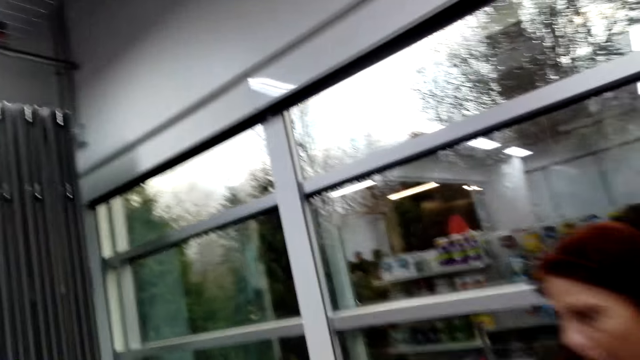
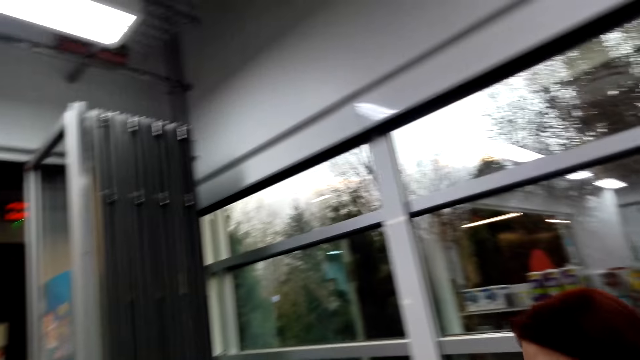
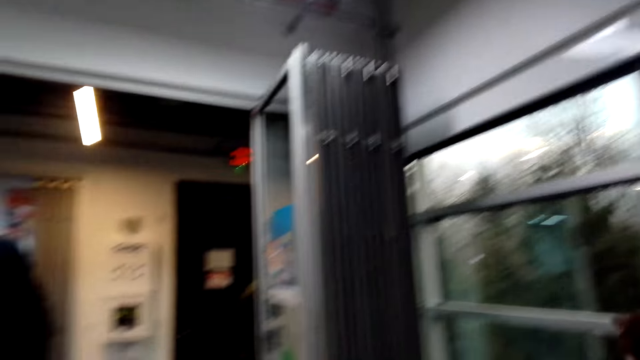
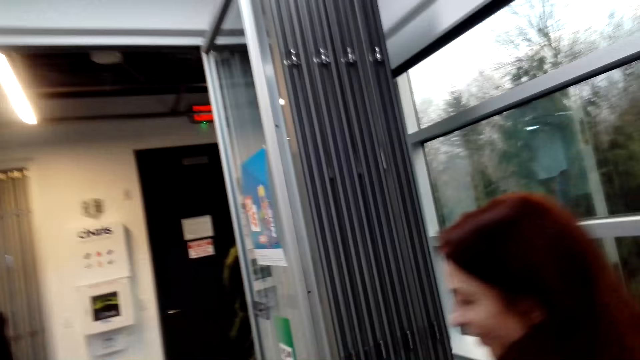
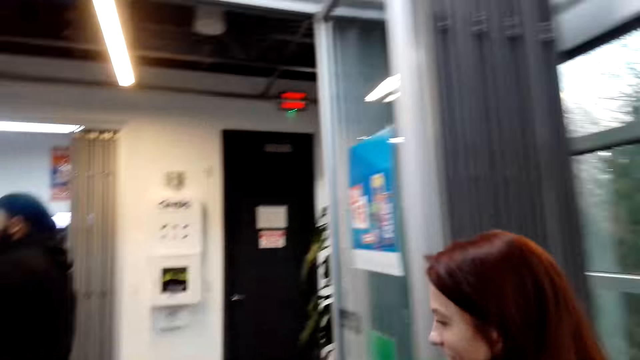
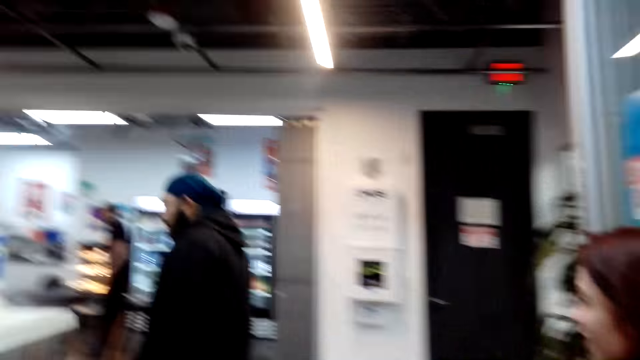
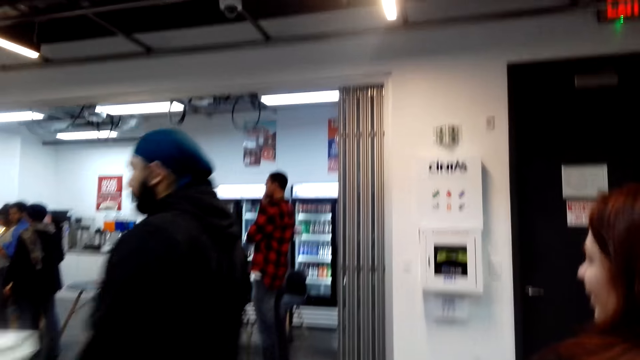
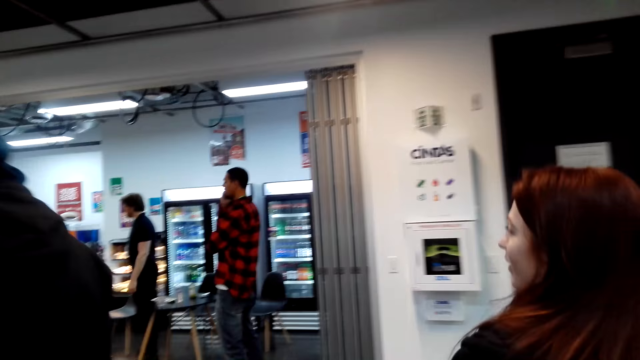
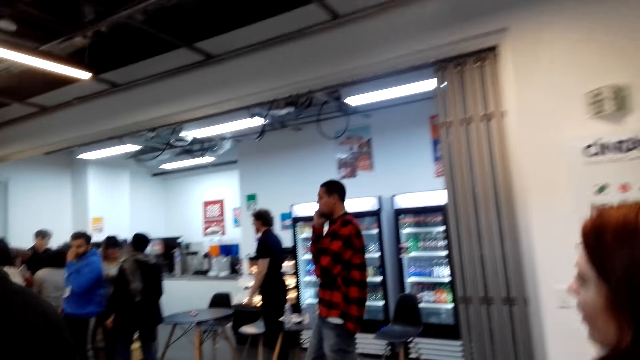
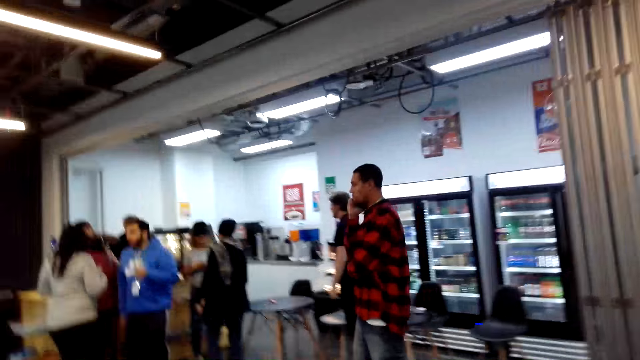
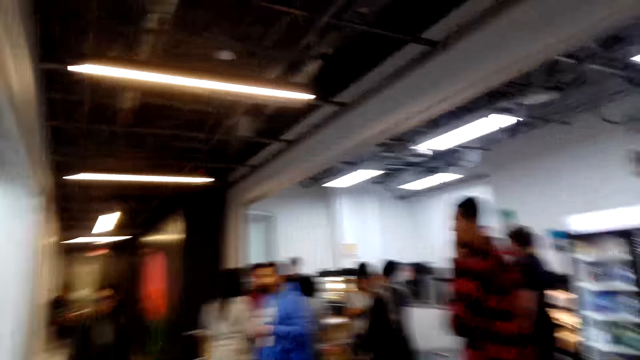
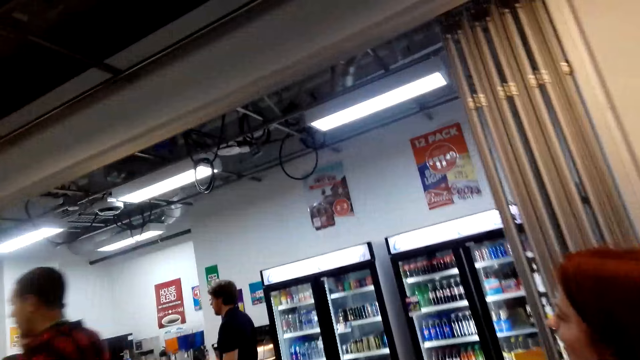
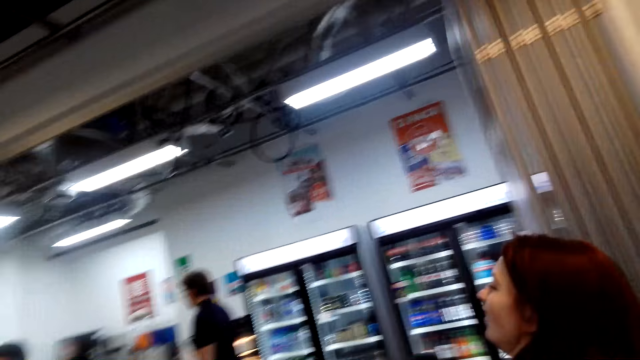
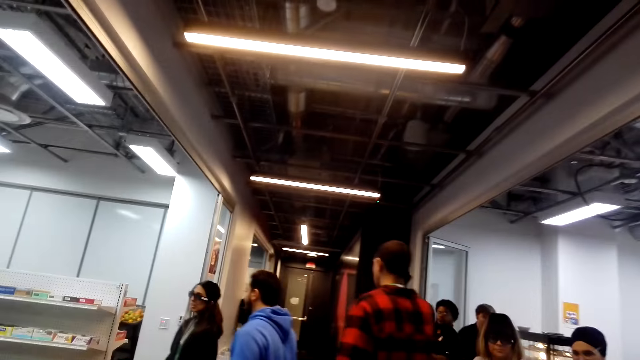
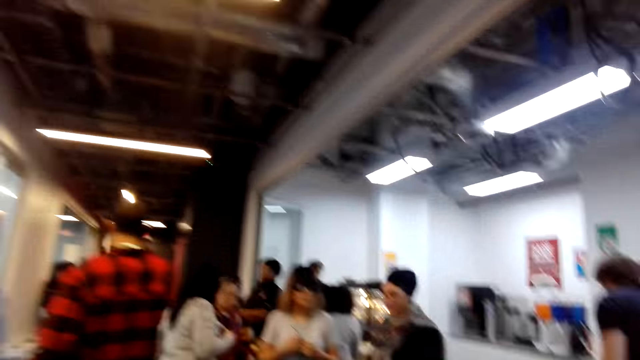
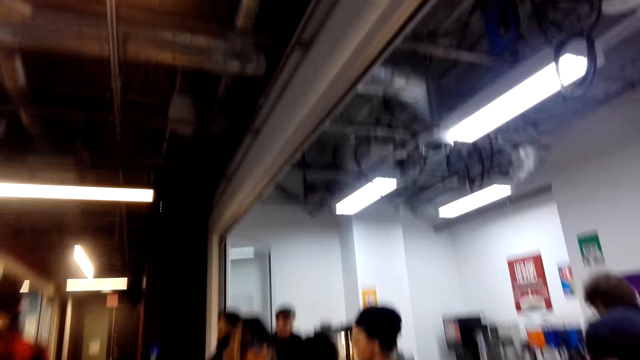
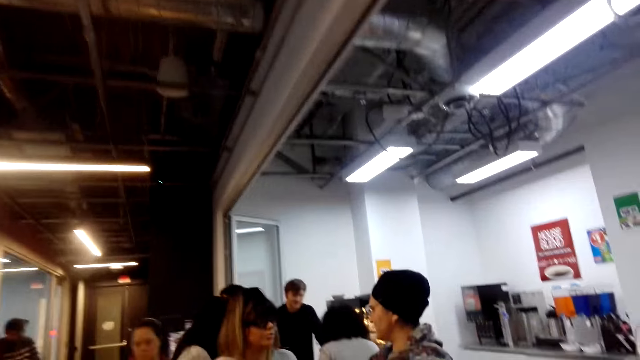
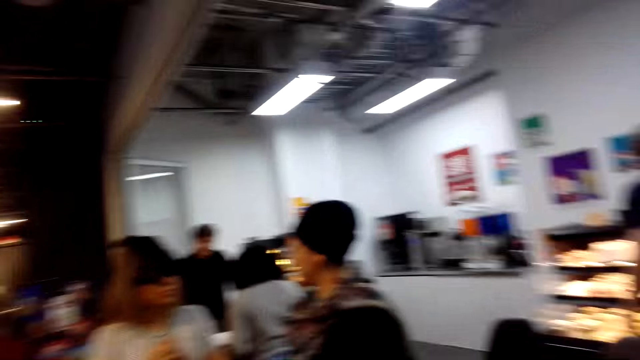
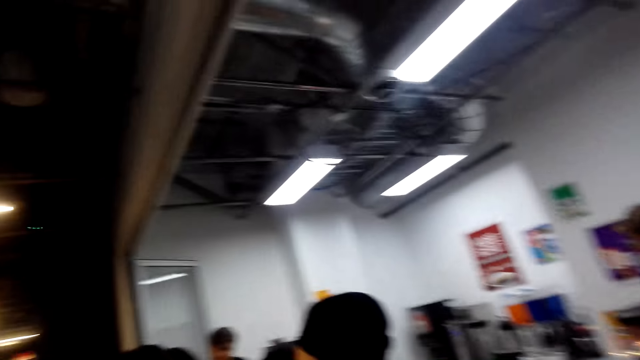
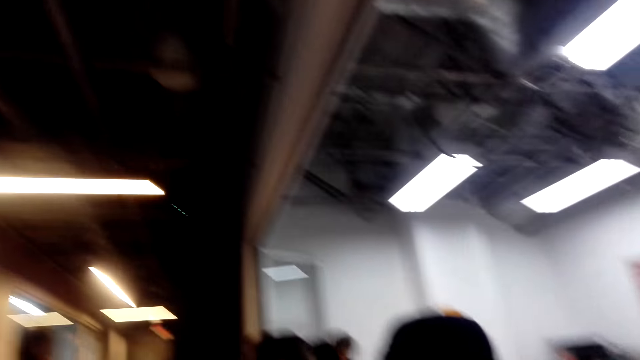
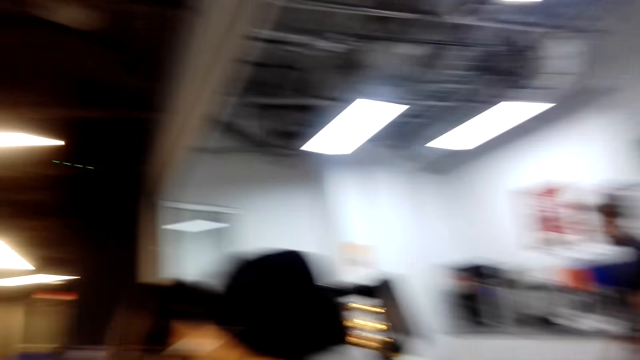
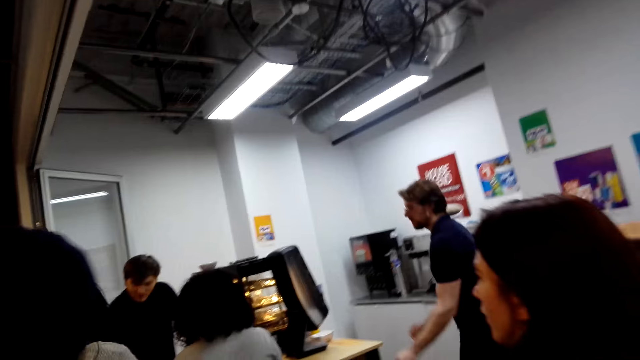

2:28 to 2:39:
The camera wearer walks back with a woman. They converse with the woman. They walk in the supermarket.

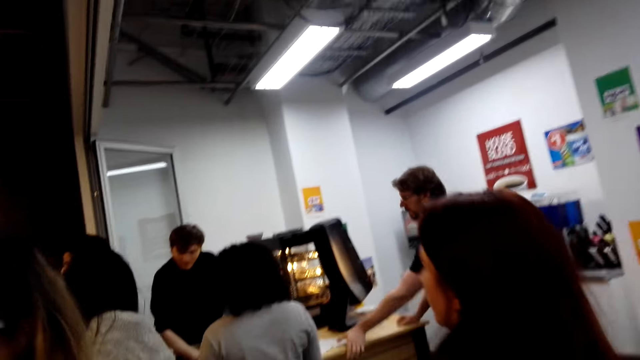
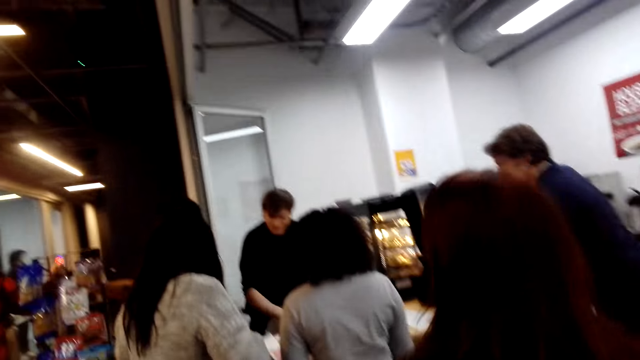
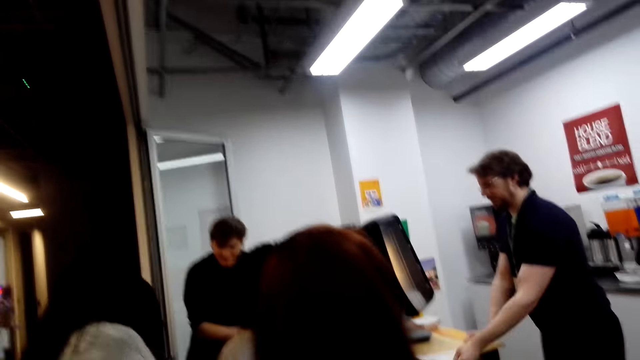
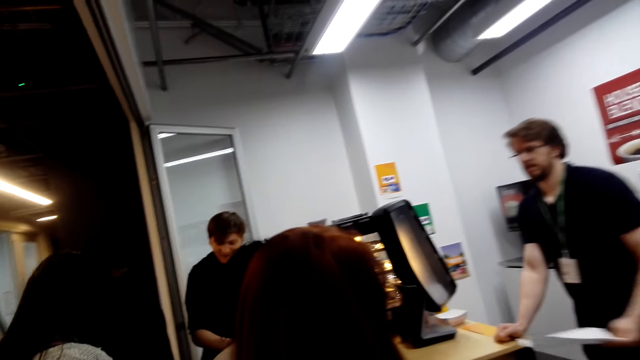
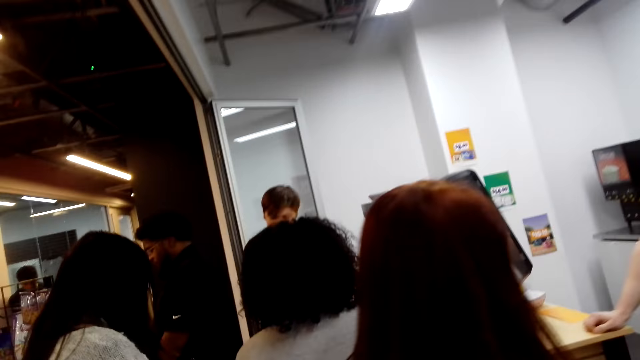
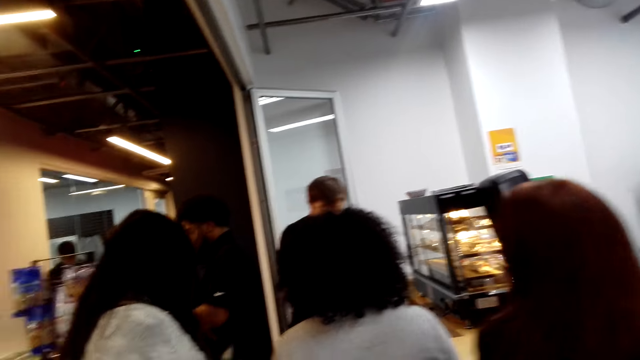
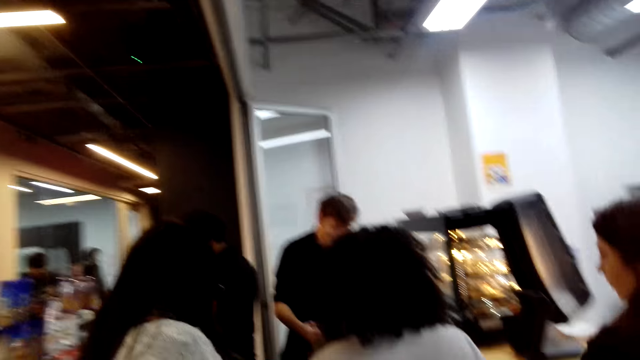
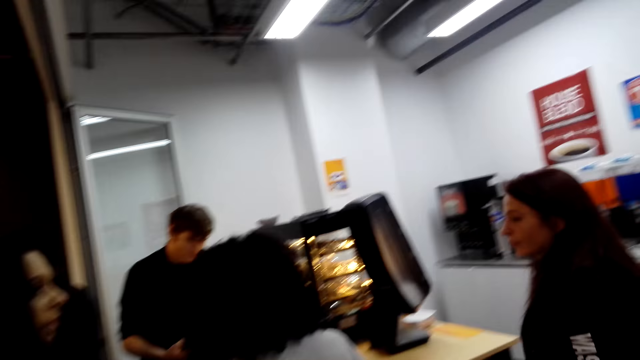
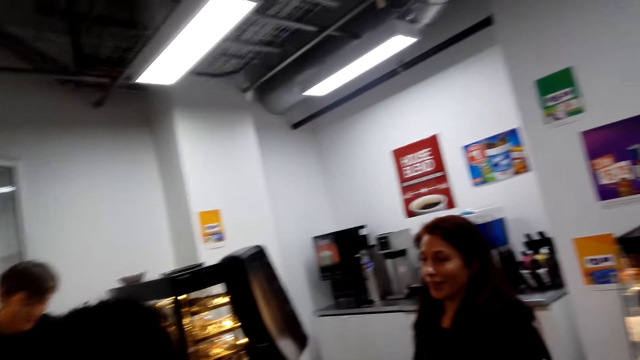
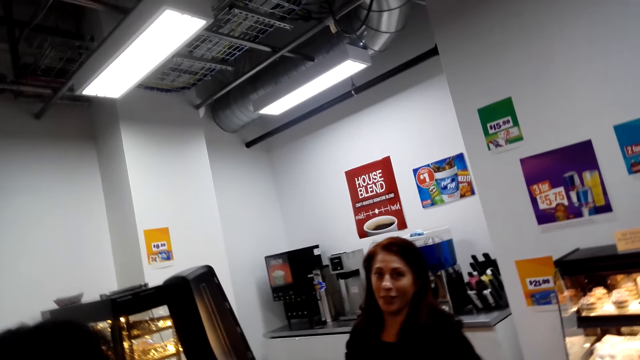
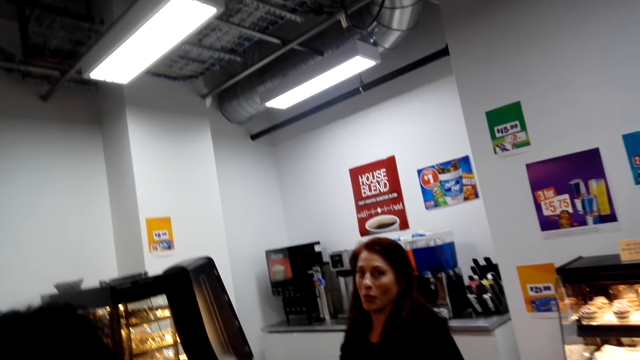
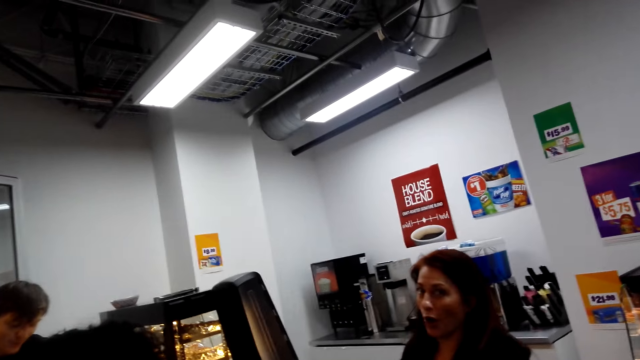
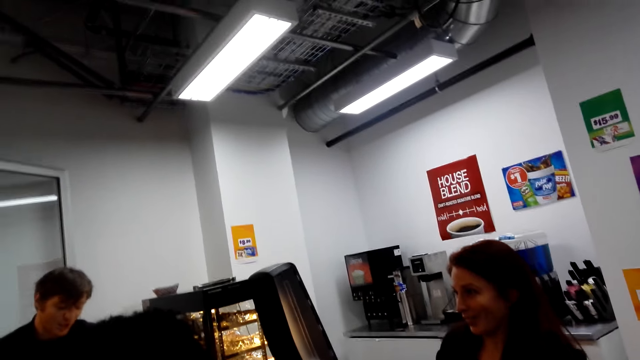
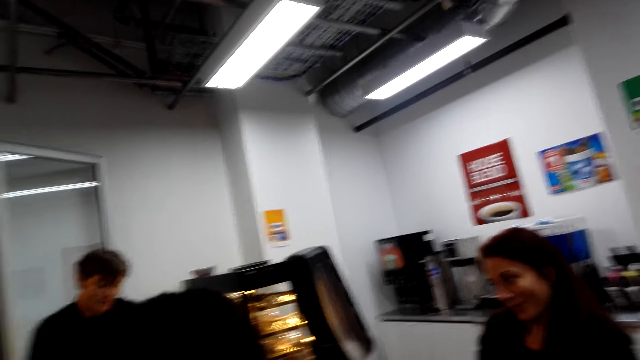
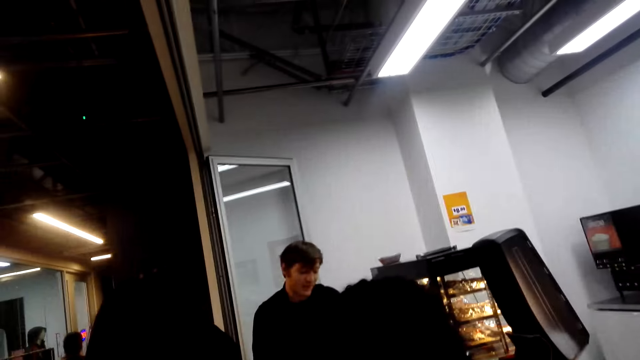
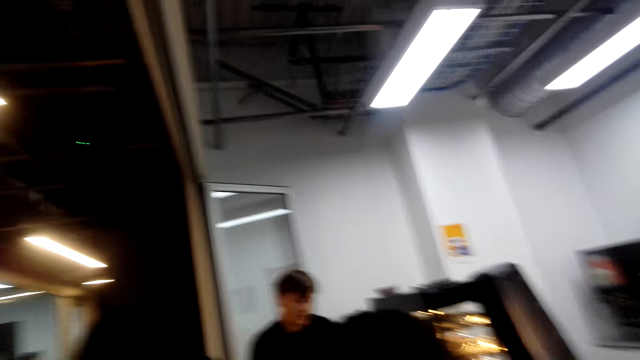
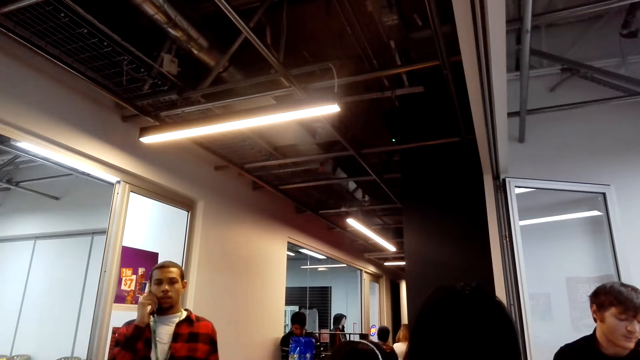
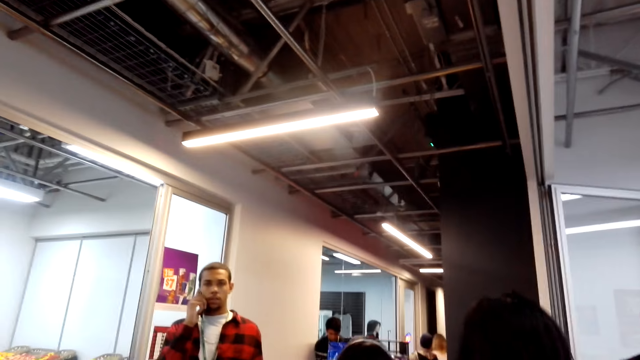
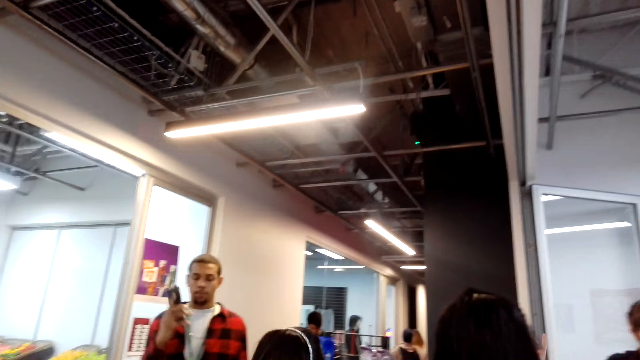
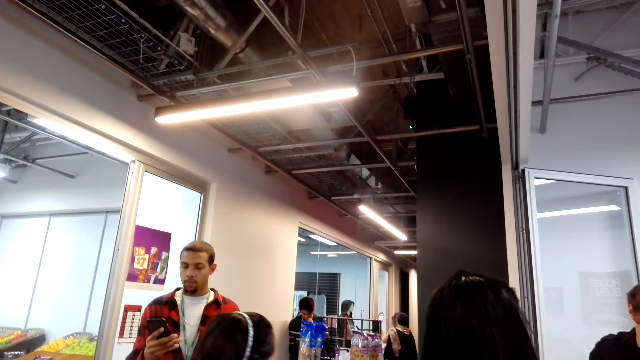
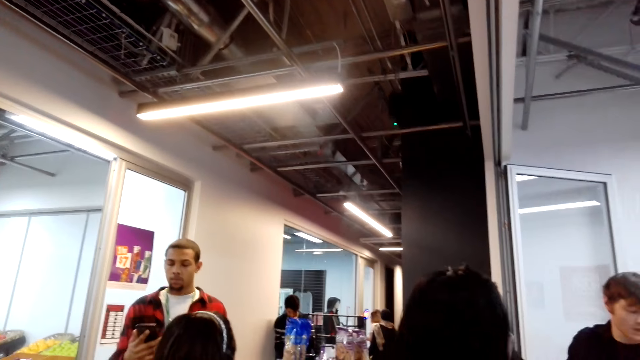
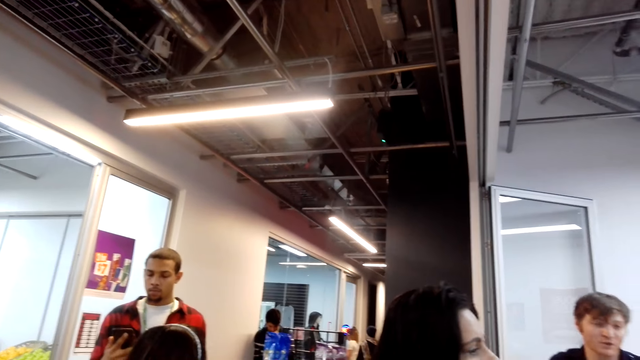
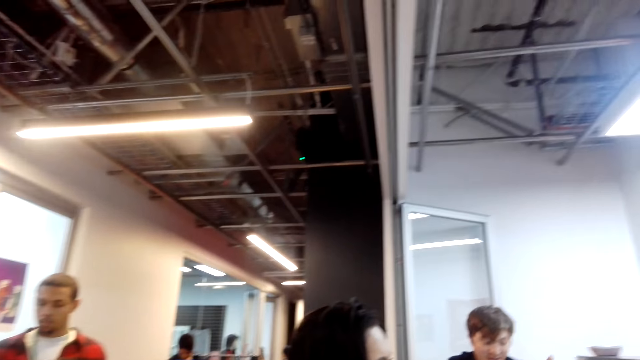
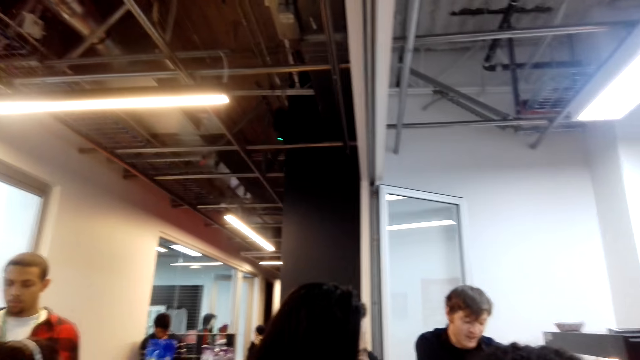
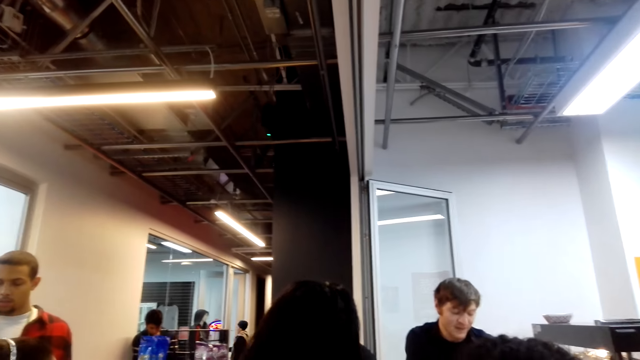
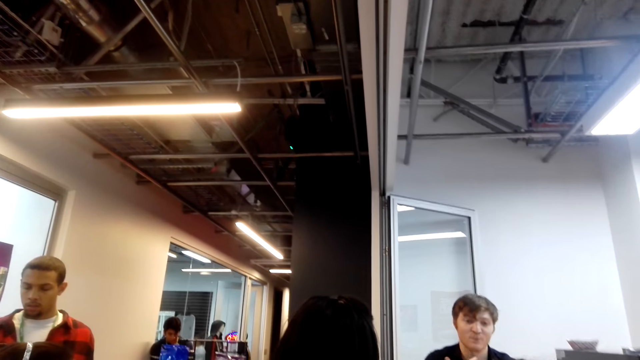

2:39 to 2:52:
The camera wearer queues behind a woman. They converse with the woman. They converse with the woman again. A man looks at the camera wearer. The camera wearer looks at the man. Another man speaks. The first man holds the cellphone.
